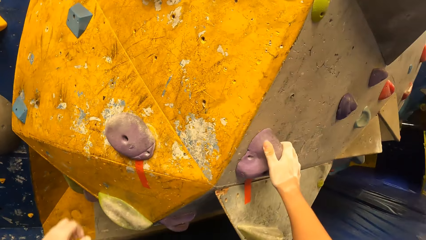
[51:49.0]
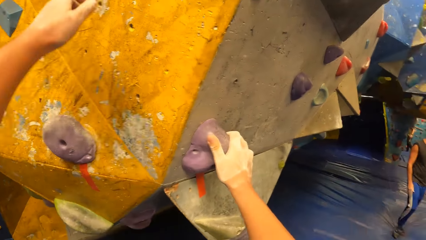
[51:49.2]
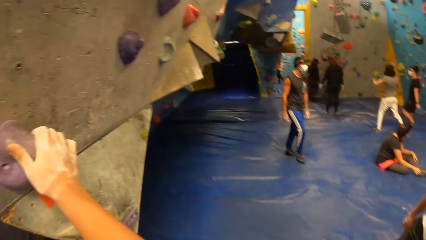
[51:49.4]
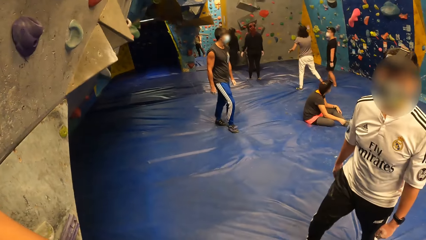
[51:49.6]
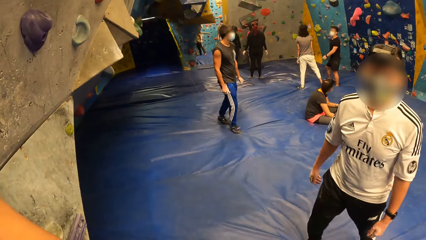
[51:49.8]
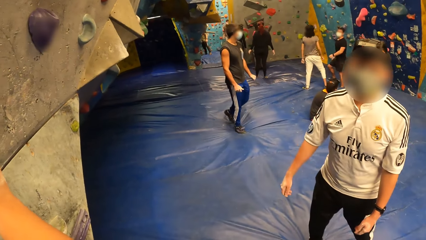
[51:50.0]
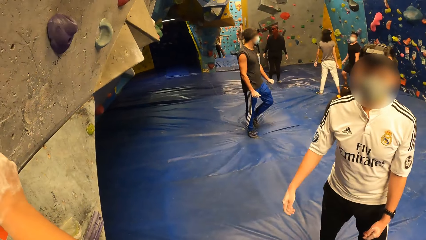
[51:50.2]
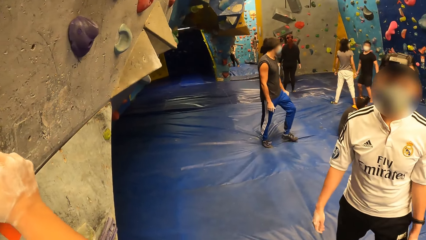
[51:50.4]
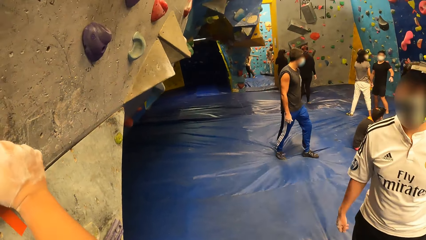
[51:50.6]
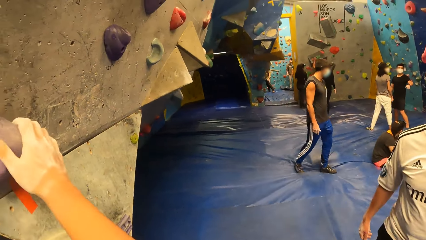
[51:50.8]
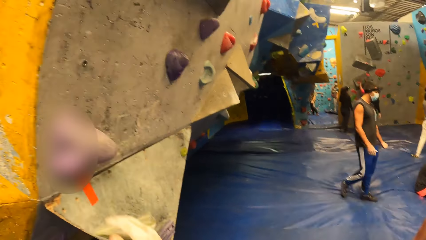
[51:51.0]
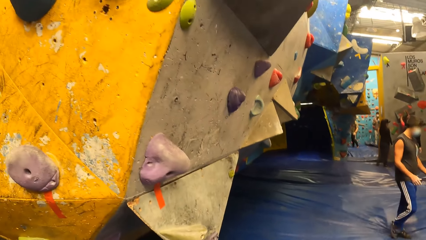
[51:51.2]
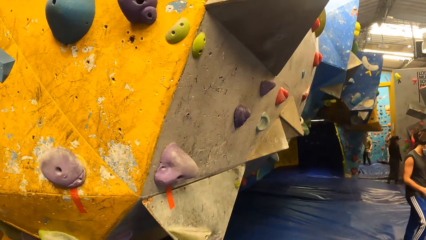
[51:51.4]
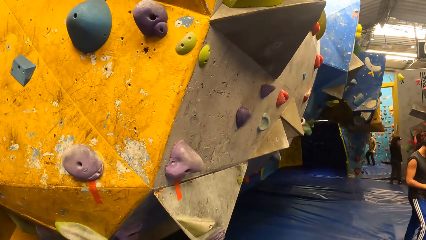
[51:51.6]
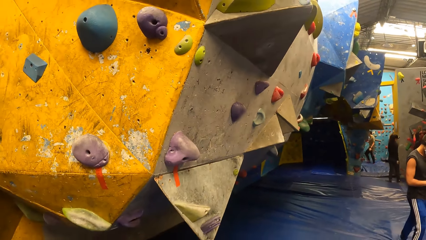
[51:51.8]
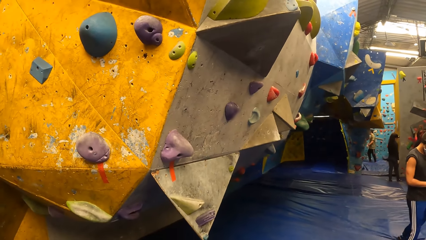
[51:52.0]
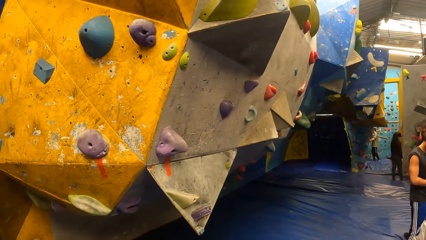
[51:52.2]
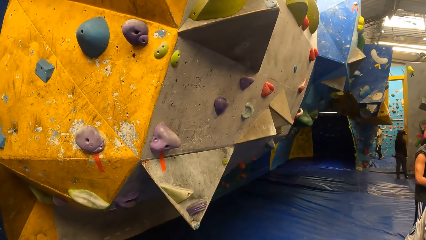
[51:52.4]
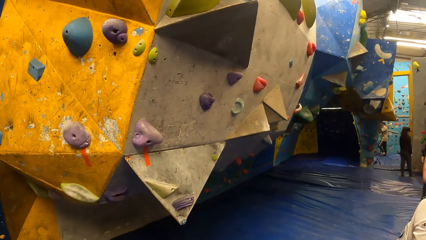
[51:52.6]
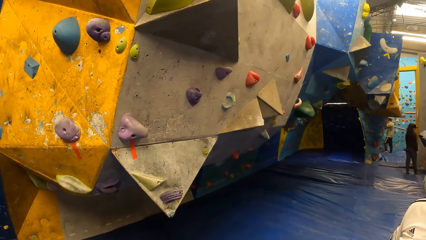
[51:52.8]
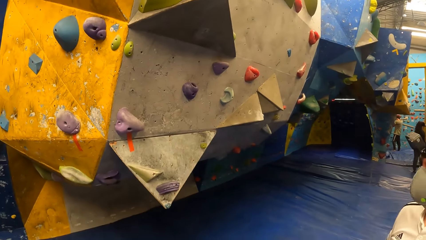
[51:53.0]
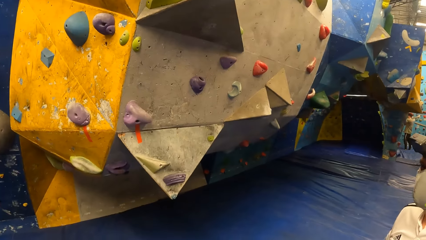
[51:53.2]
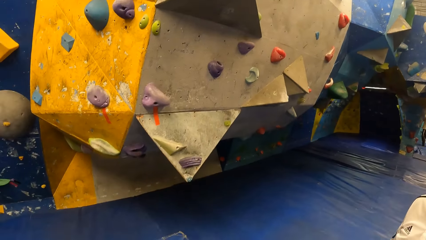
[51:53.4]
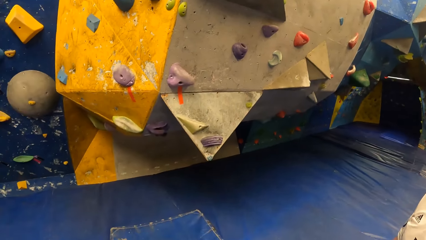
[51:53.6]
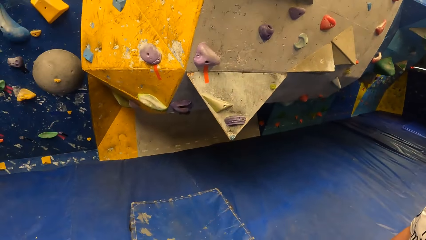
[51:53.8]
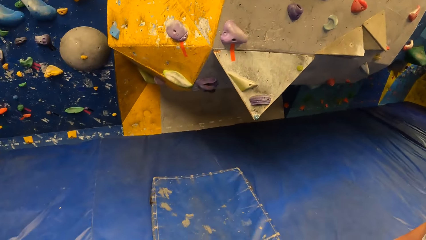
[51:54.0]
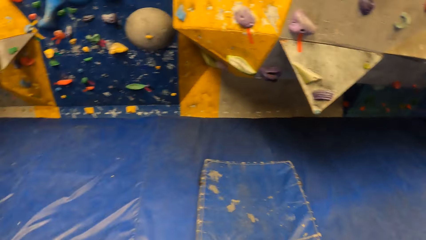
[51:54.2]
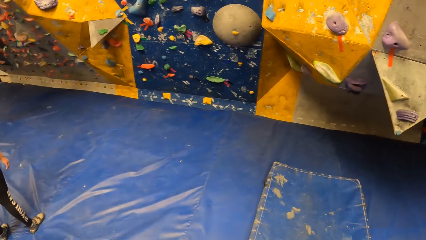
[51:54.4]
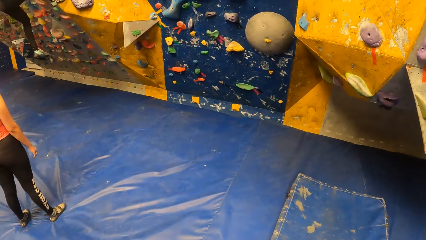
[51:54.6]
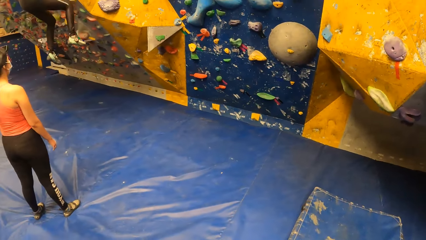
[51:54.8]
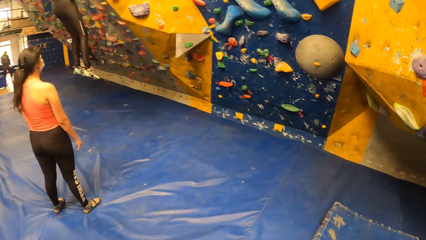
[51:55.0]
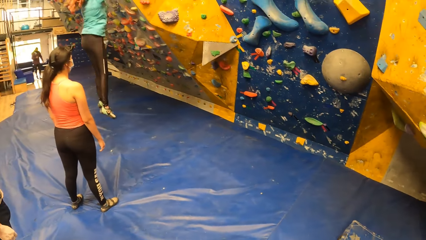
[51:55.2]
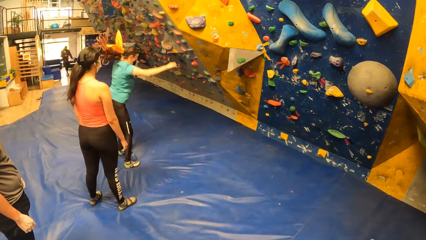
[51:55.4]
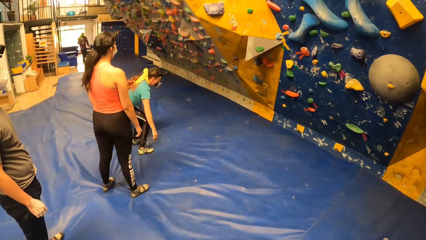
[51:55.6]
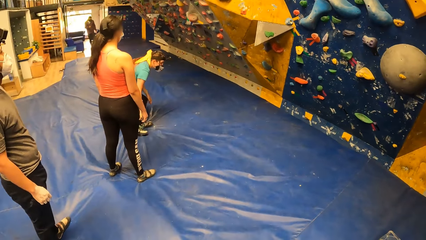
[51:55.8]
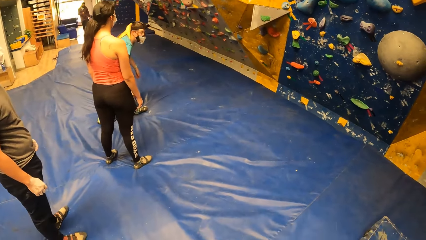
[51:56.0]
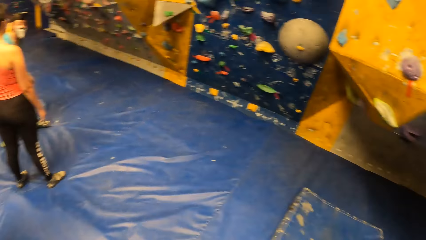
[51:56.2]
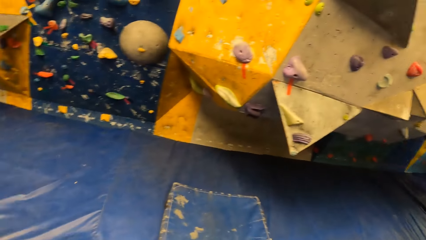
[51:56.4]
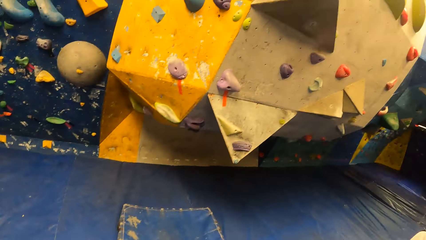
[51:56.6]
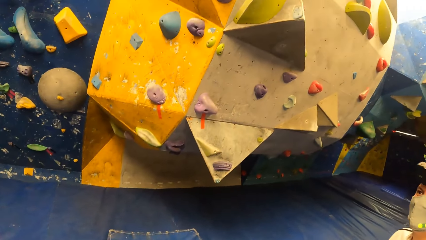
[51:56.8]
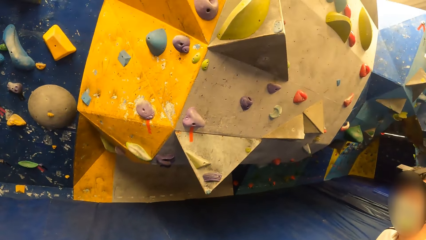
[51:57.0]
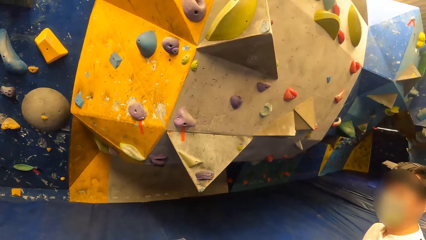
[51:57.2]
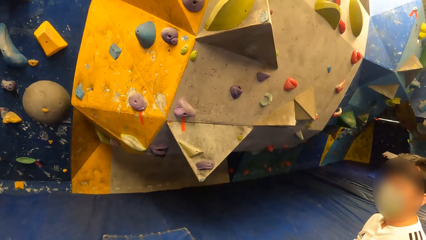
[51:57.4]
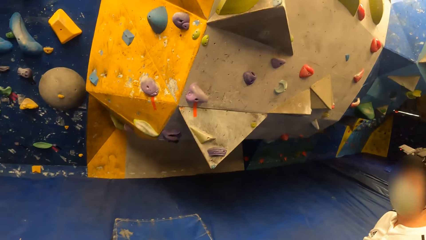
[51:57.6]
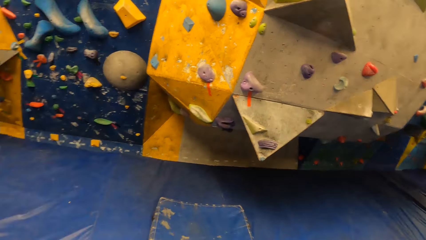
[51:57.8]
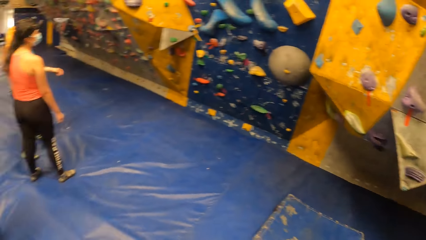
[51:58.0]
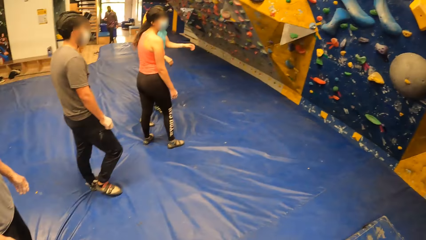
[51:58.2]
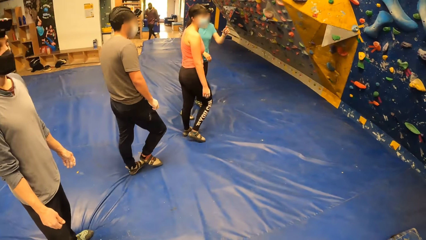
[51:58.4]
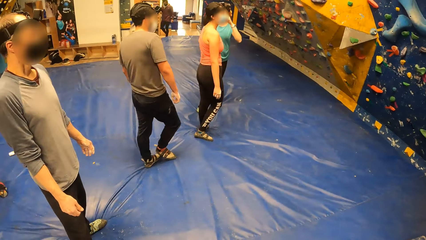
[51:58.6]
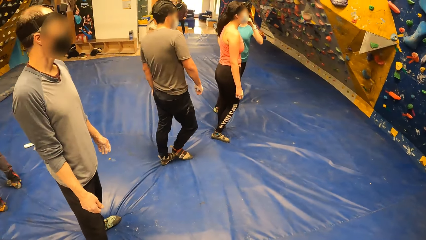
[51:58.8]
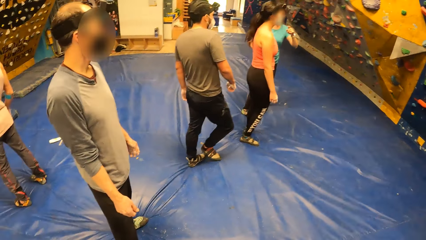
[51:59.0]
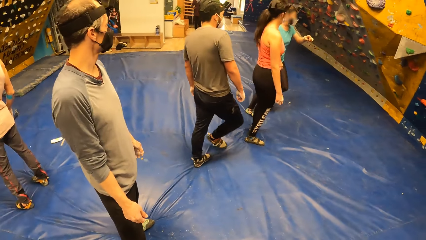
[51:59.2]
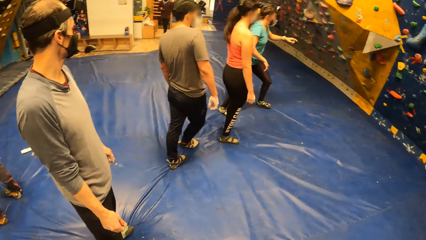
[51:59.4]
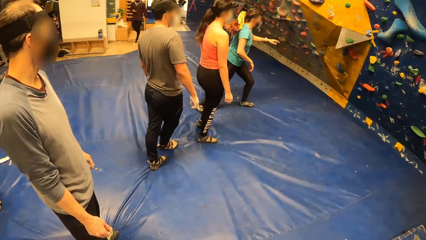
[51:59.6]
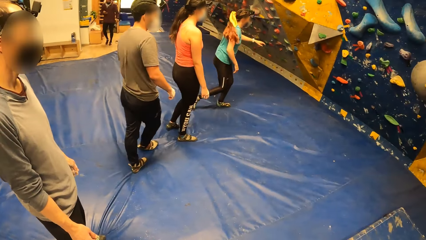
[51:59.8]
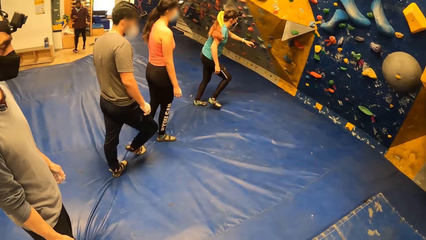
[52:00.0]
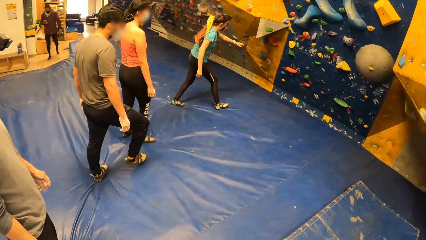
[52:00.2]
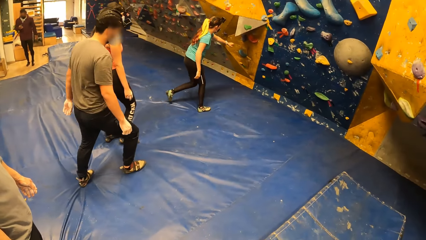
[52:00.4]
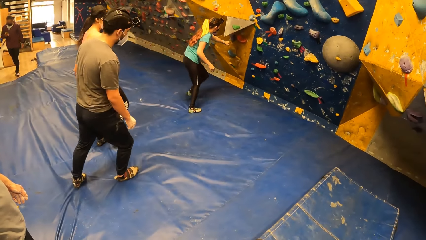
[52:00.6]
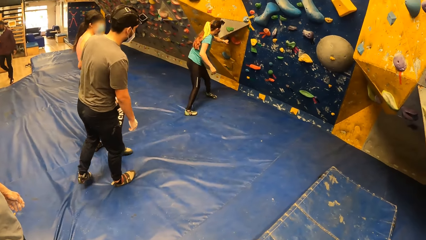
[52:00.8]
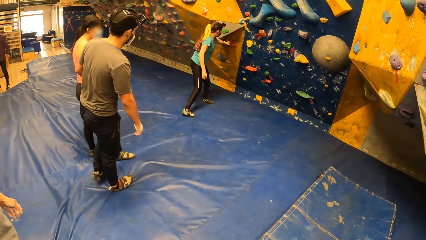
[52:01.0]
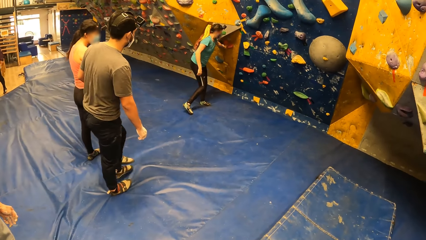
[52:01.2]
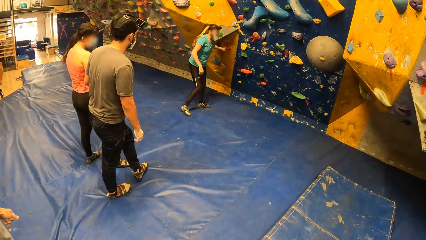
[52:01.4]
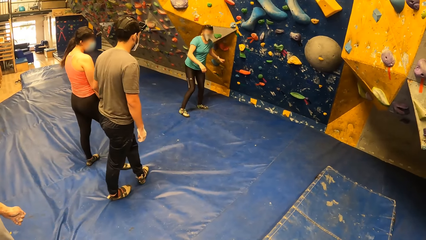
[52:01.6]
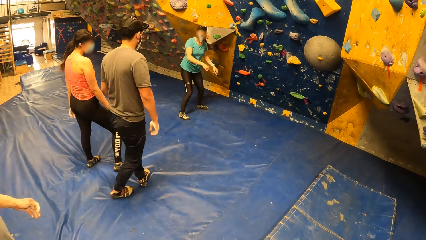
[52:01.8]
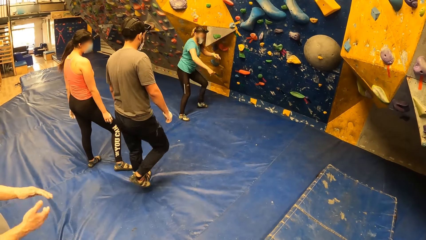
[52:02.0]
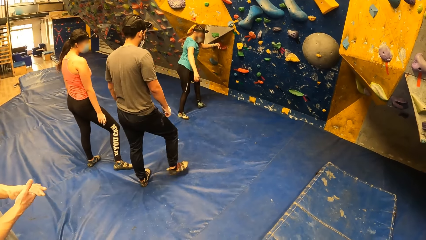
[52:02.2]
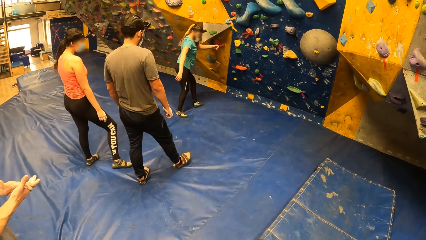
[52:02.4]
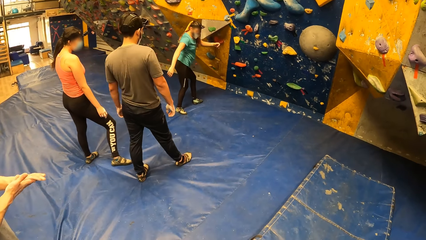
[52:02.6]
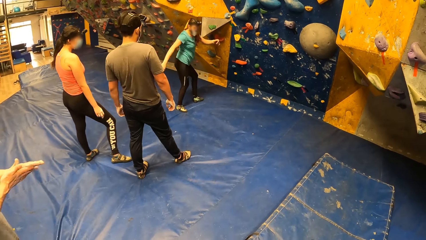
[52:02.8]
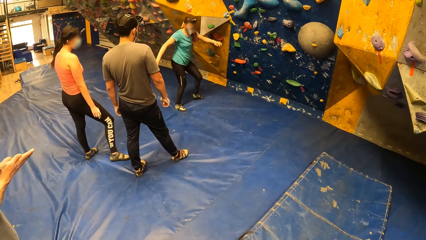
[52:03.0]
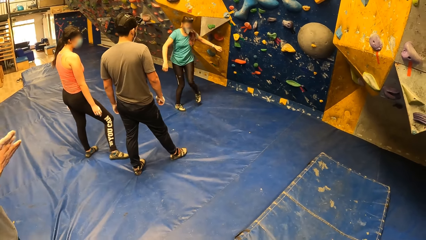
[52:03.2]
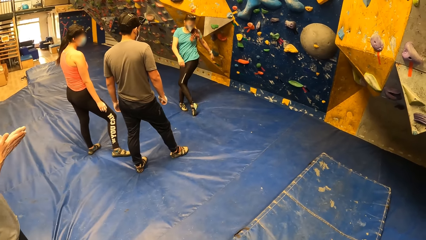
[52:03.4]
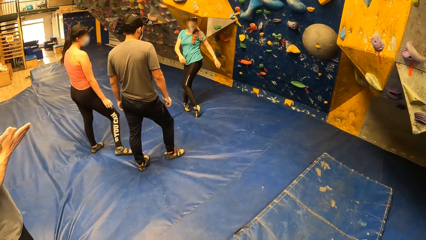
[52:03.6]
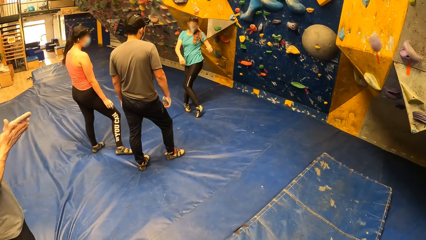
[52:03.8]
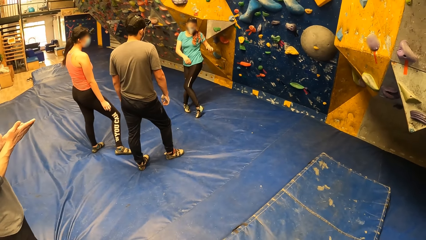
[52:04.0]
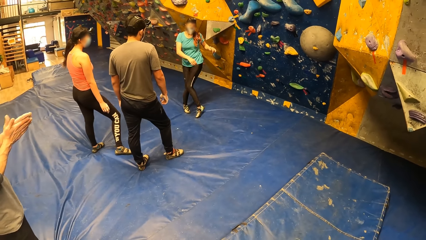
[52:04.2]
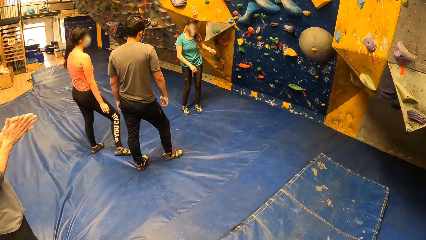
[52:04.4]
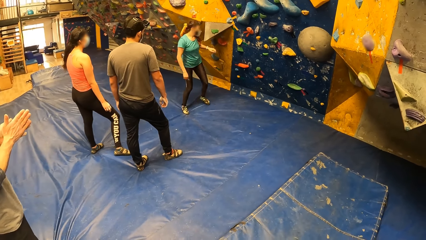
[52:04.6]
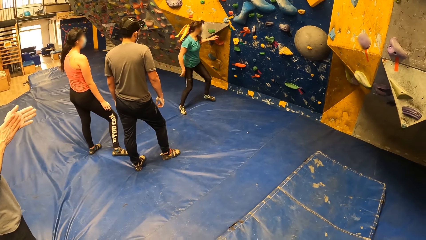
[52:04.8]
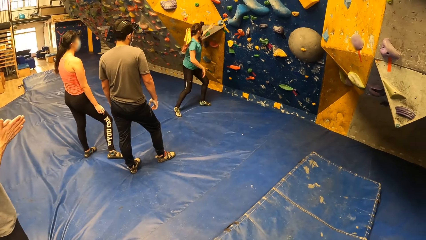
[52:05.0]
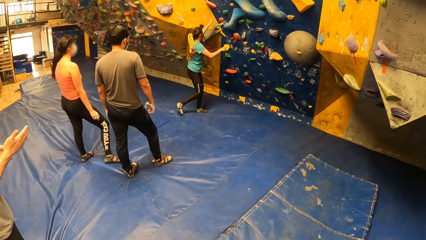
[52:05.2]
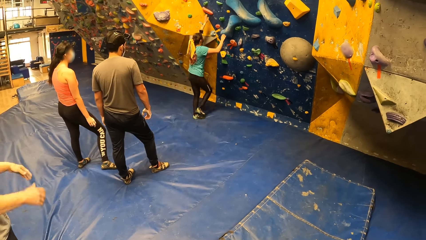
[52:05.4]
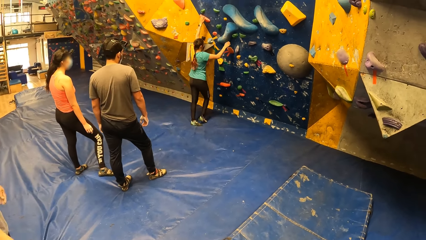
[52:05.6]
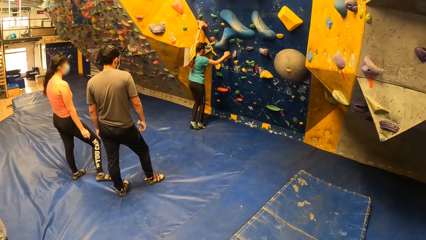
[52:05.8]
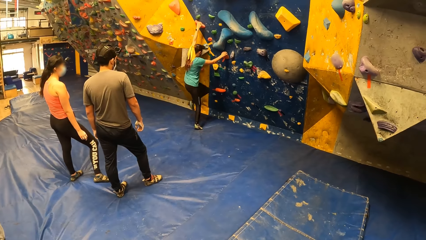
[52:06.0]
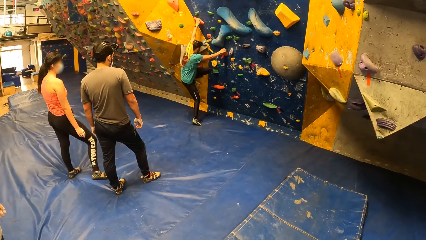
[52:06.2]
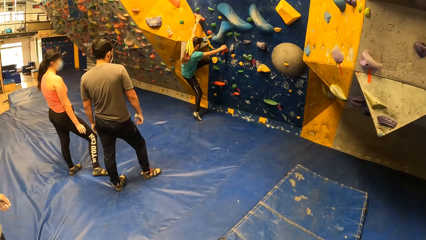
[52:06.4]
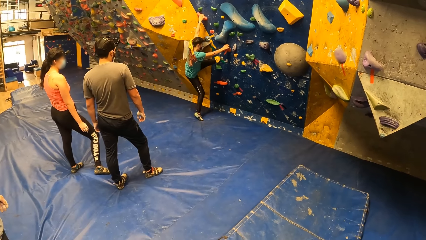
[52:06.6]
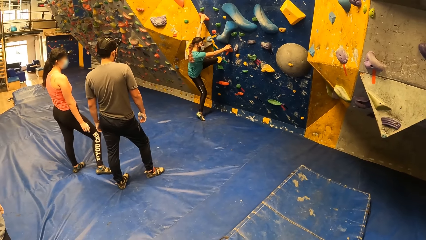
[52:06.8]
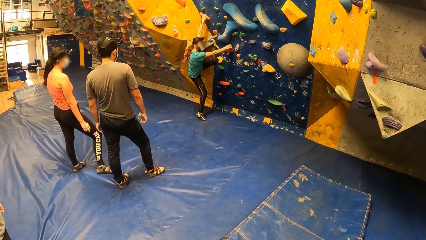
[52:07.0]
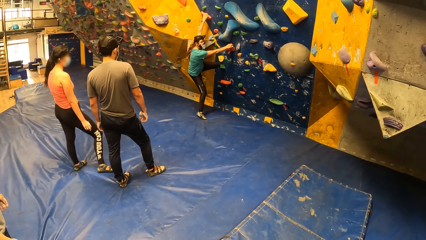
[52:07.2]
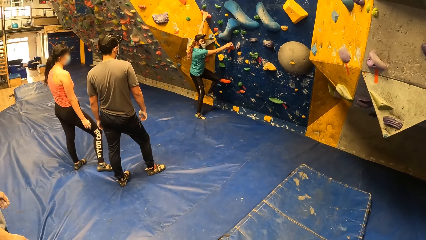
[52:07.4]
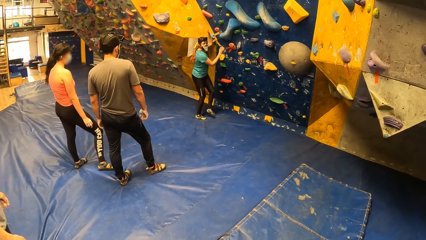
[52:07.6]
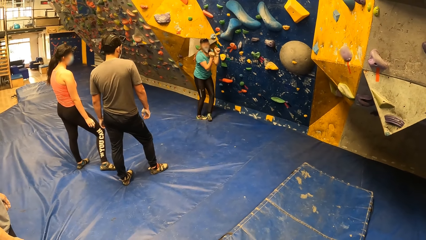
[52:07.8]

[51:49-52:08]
The camera wearer interacts with a man. They look around a room. A lady jumps from a wall. The camera wearer looks around the room. The lady walks around the room. The camera wearer looks around the room. The lady climbs on the wall. The lady holds the wall.
